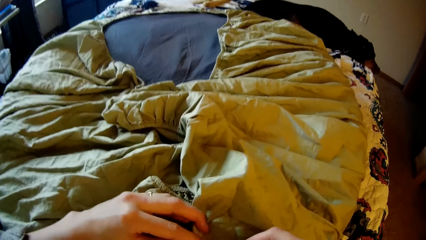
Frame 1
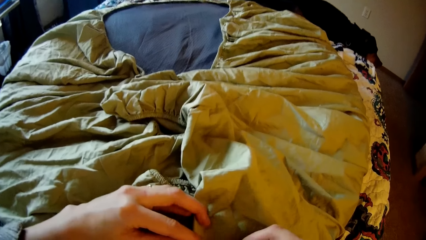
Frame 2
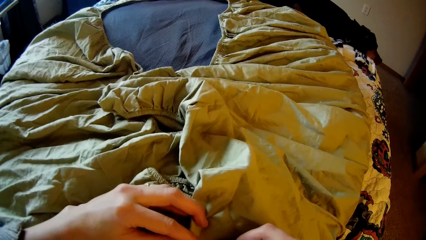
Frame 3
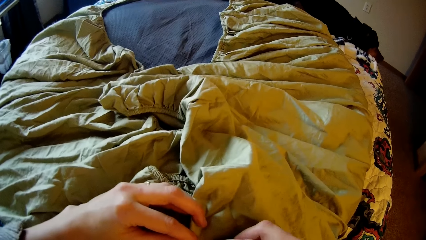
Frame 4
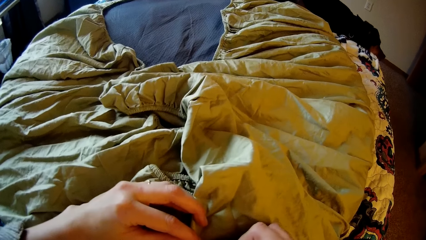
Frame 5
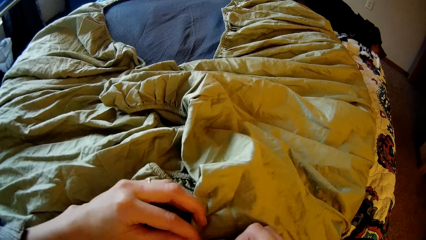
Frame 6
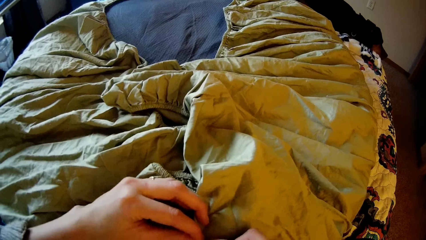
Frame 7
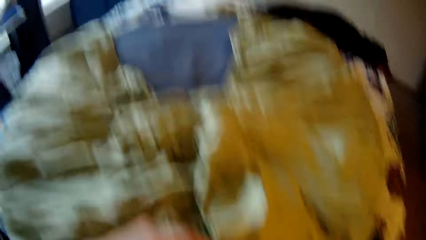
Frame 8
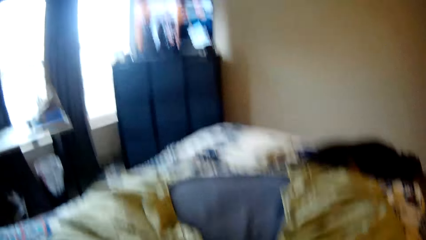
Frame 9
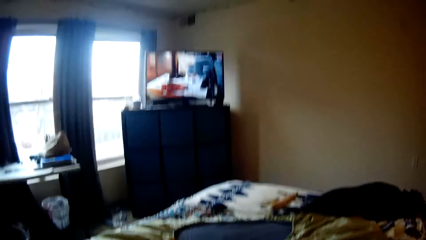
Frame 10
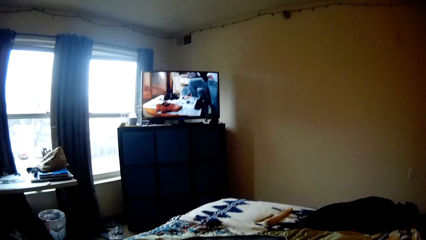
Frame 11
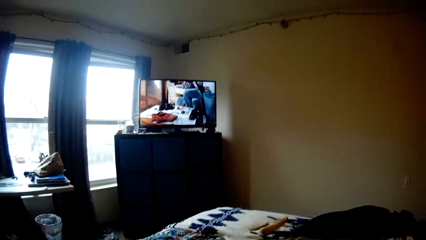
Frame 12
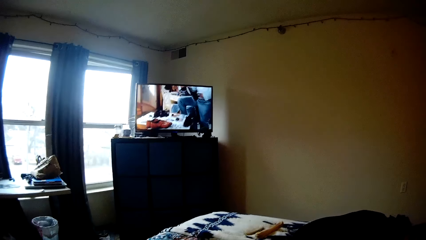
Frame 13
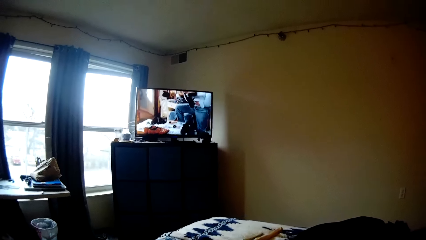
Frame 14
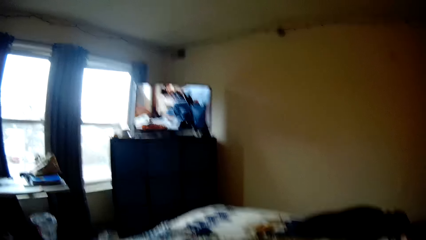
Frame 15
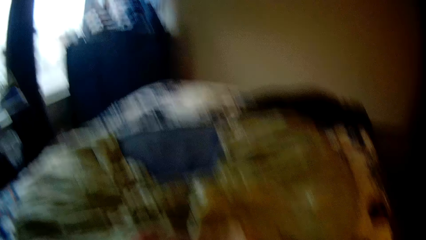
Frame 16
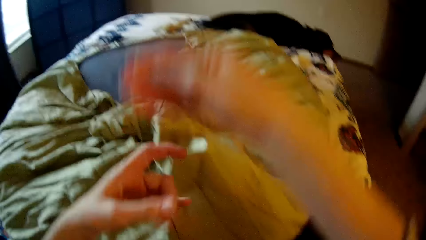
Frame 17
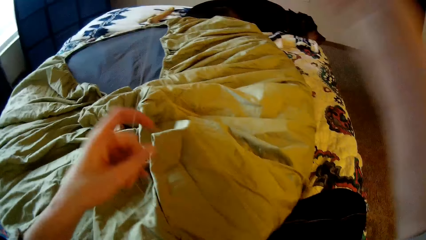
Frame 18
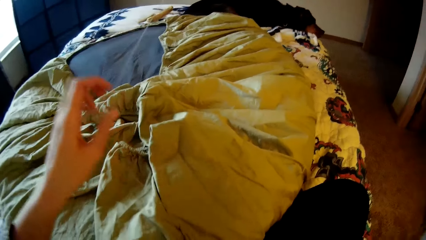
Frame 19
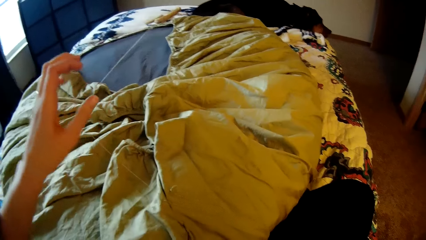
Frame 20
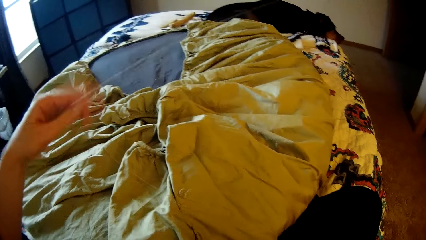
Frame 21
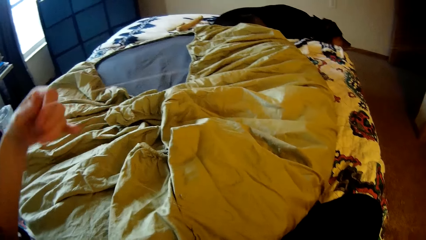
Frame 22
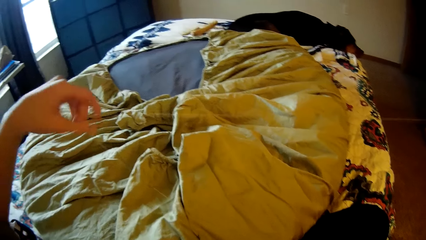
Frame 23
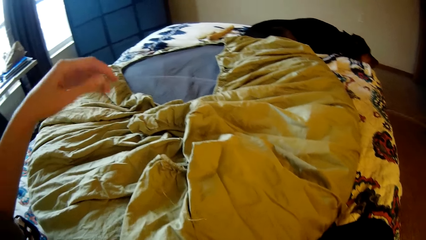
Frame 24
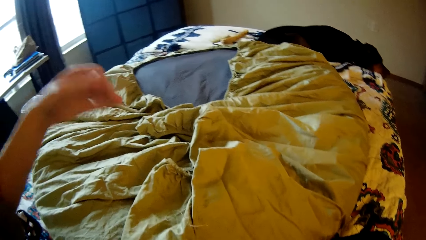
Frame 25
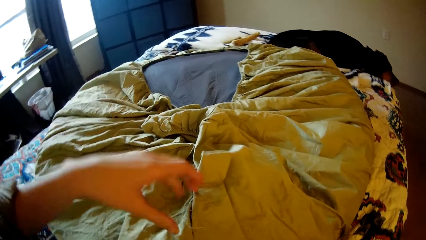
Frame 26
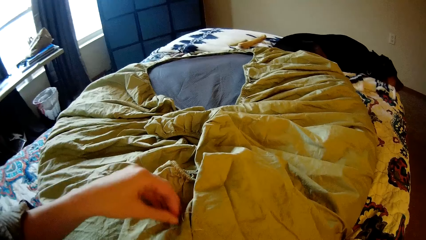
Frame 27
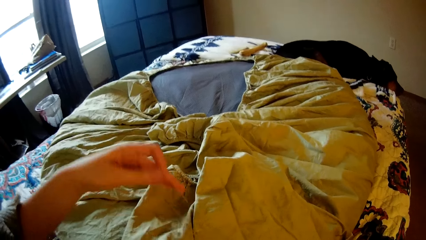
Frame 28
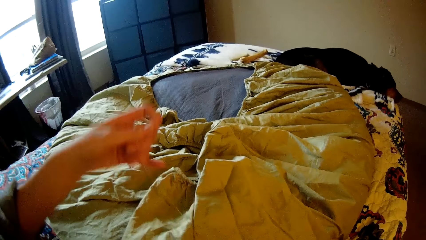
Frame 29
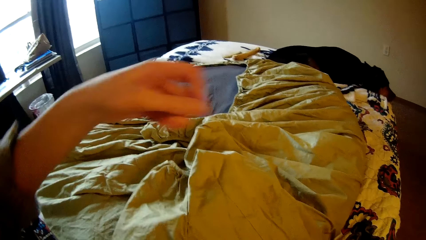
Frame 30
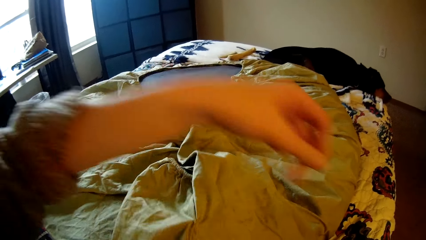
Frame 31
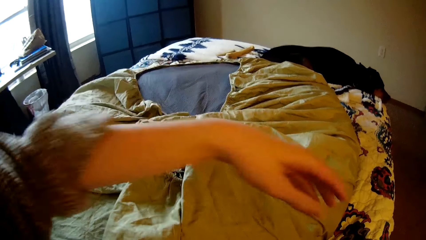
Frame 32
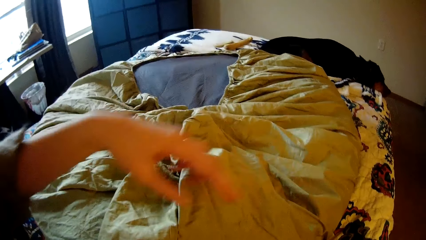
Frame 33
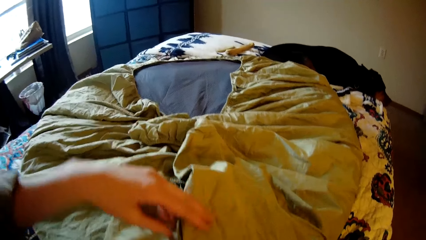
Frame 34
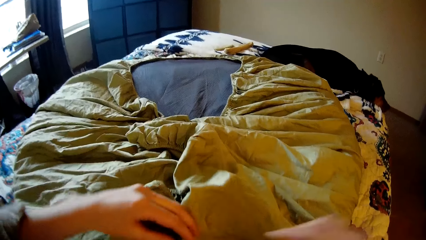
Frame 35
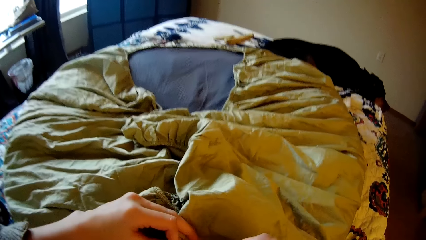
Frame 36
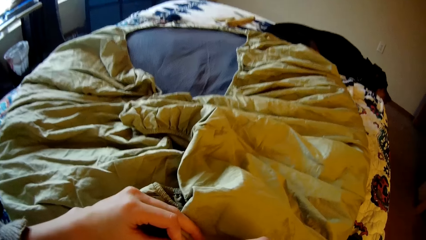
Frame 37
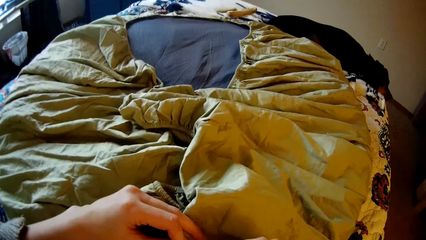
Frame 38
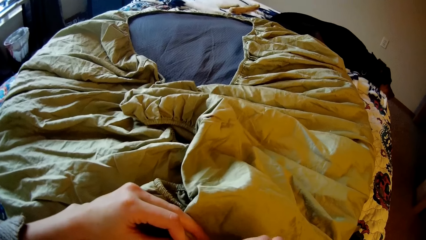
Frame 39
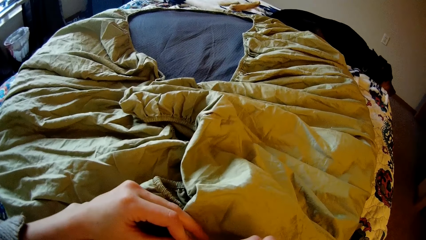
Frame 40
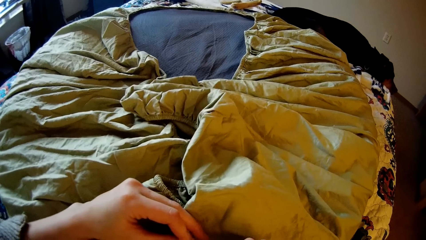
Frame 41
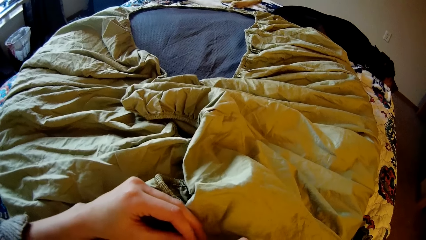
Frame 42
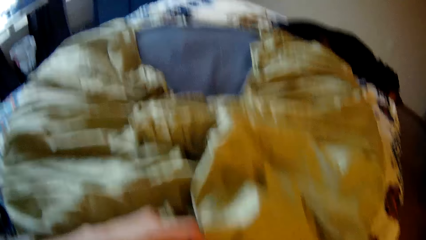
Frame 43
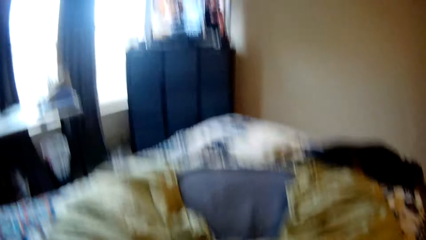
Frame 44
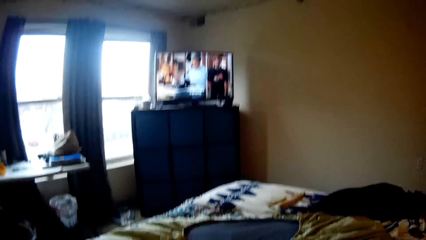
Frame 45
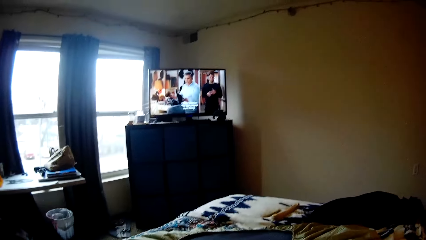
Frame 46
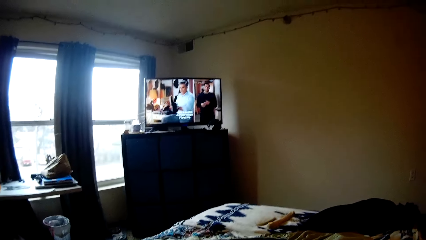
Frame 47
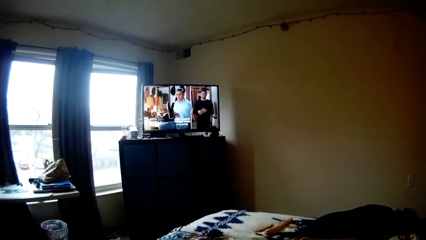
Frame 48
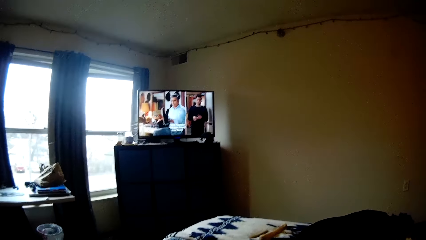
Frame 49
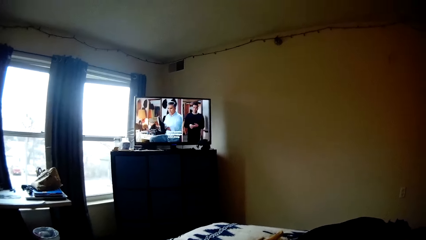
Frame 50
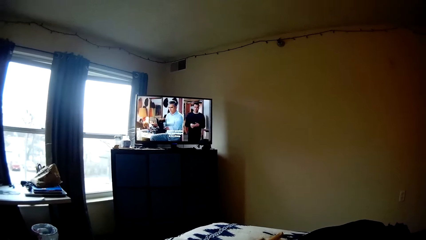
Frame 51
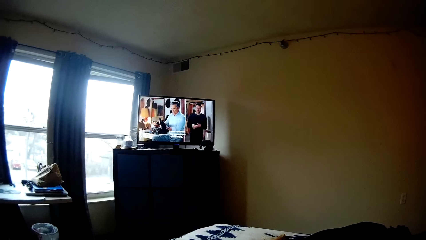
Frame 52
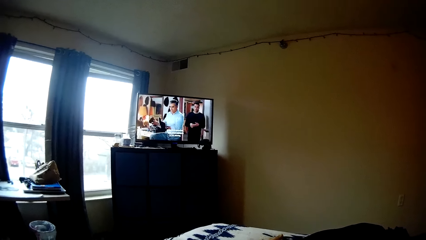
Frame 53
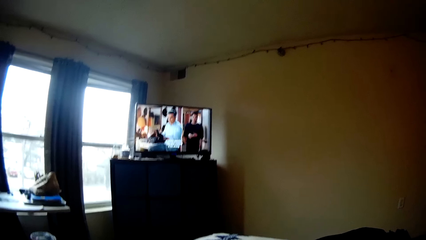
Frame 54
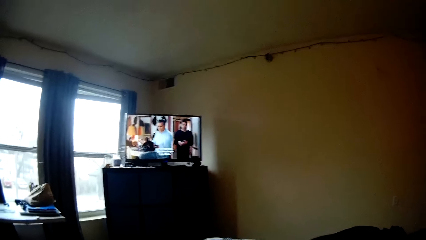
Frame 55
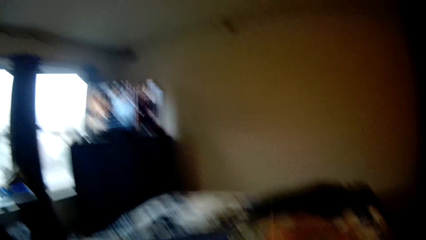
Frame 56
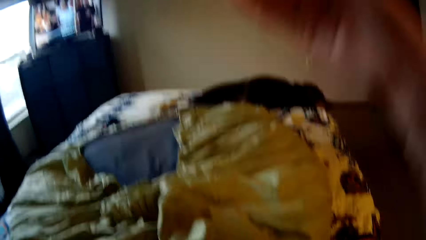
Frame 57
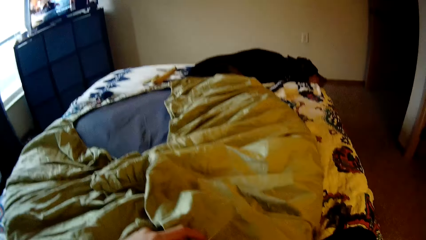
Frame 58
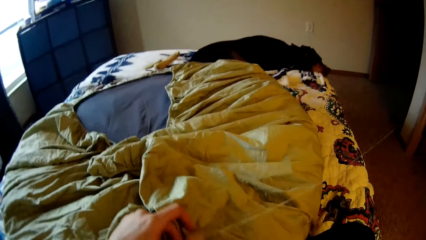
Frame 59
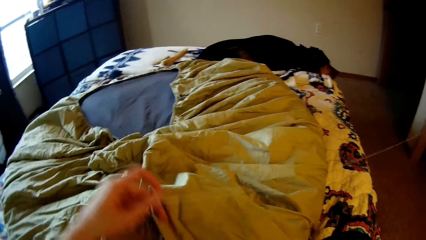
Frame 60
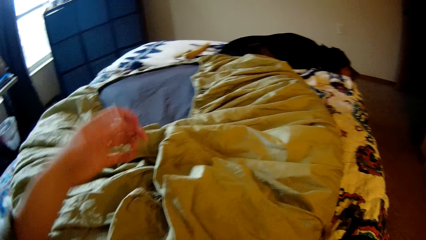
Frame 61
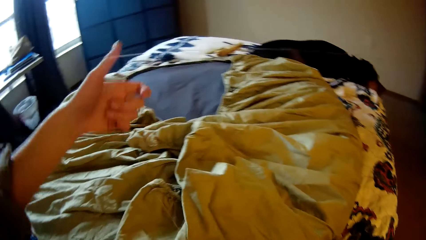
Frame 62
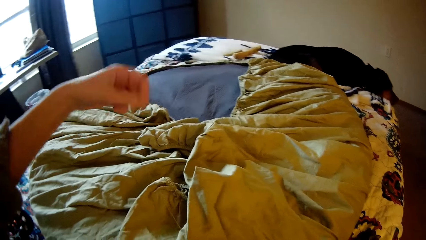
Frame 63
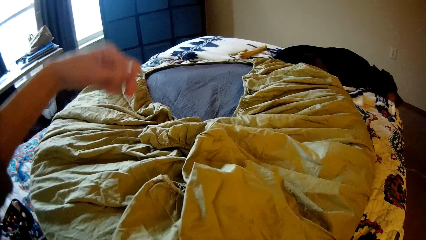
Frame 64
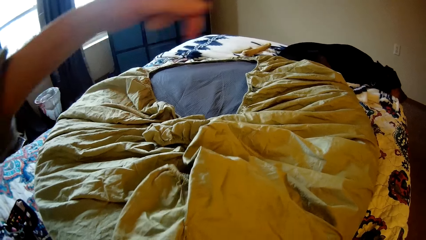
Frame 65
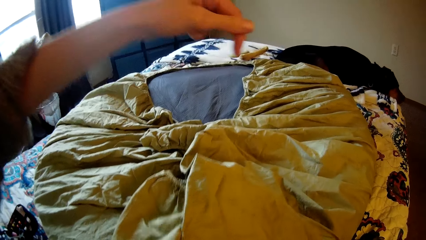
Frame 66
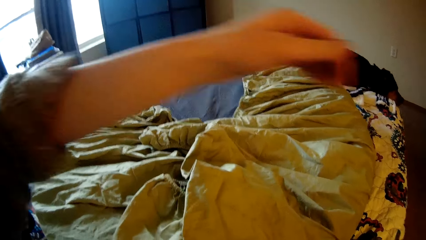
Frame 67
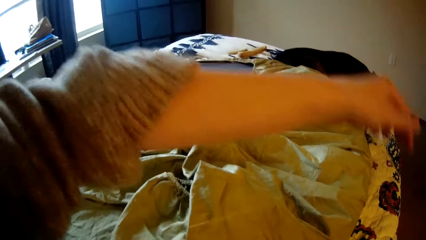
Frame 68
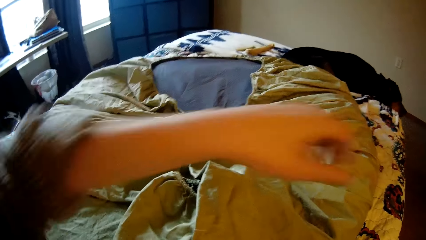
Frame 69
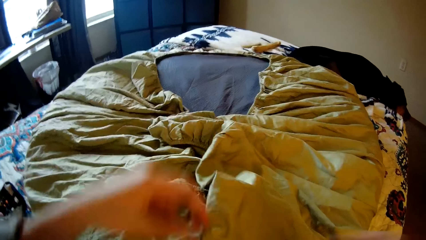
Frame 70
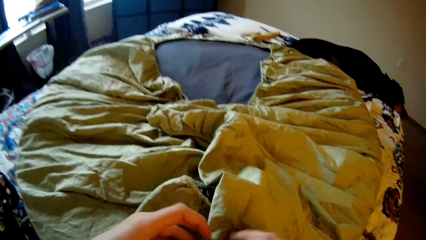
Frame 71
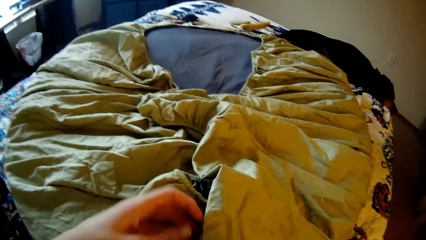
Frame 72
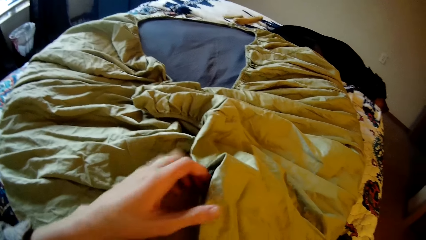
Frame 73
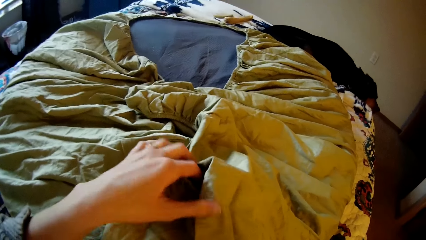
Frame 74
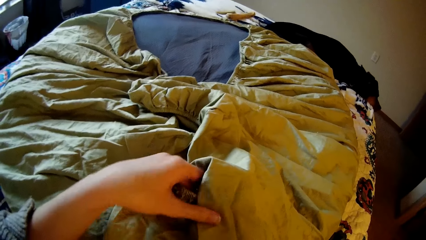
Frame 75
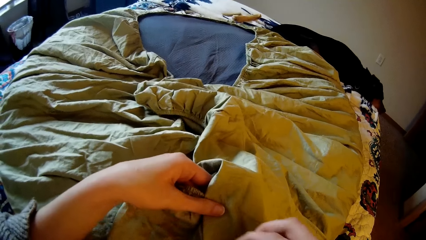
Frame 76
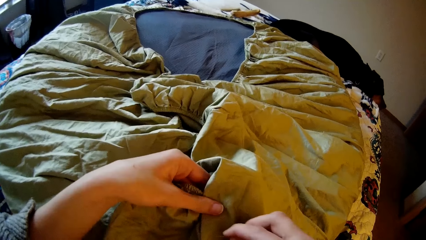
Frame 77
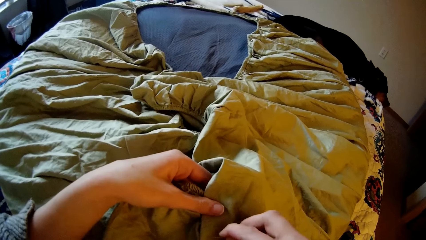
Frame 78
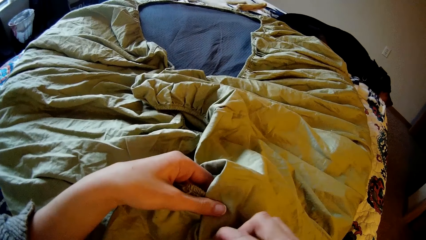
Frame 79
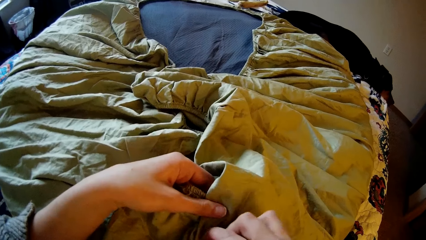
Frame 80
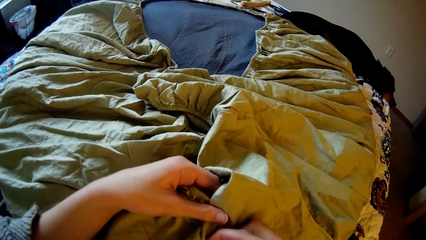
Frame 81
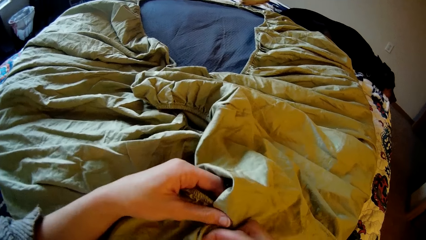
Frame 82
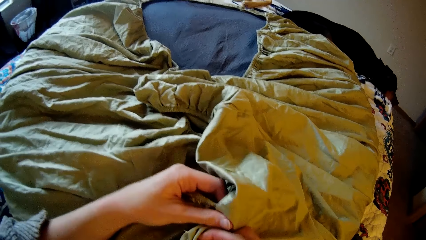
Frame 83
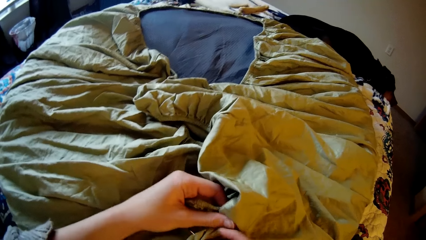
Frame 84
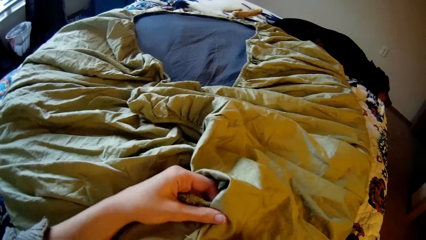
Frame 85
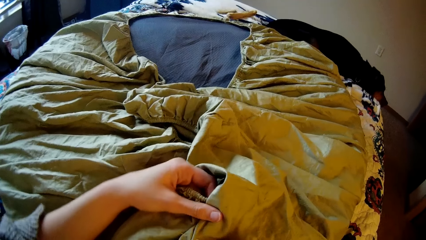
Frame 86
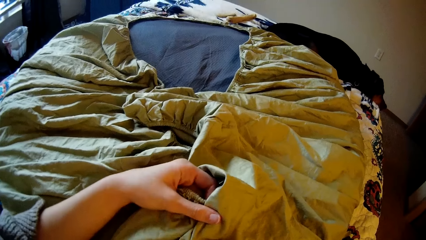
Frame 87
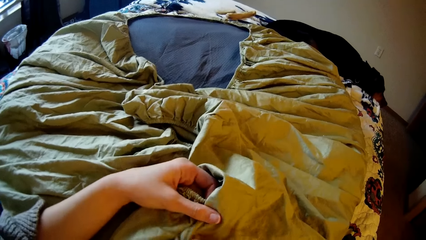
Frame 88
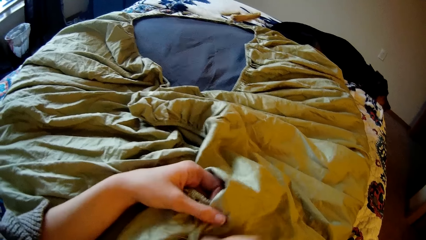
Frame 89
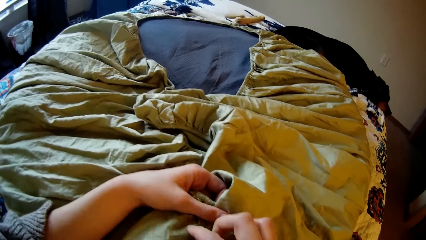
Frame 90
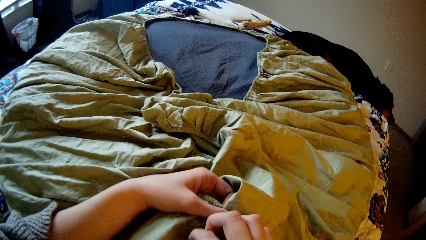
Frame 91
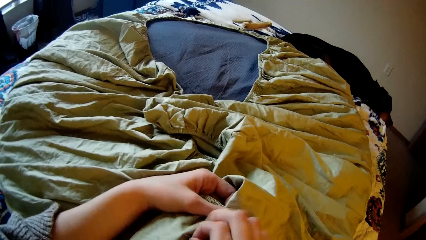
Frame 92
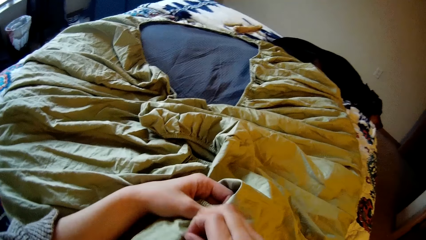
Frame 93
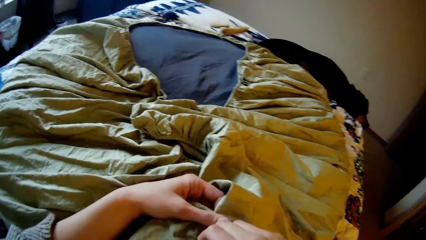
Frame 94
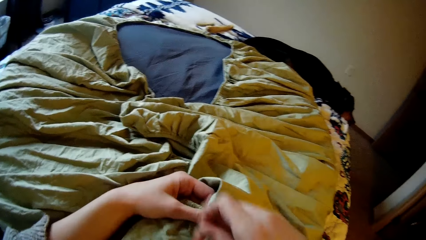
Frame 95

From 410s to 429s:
The camera wearer knits the bedsheet with the sewing needle. She looks up at the television. She strengthens the sewing thread. She sews the bean bag with the needle and thread in her right hand. She looks up at the television. She strengthens the sewing thread. She sews the bean bag with the needle and thread in her right hand.
